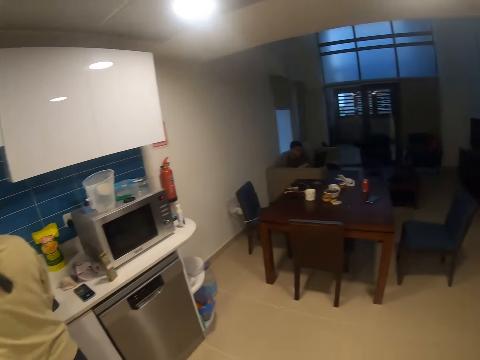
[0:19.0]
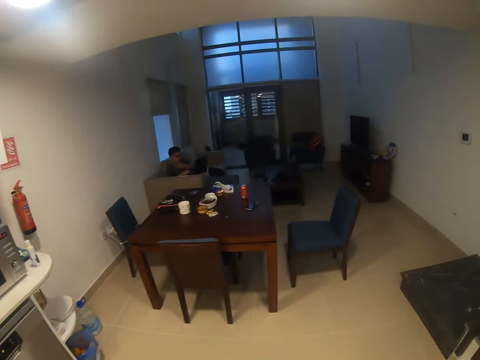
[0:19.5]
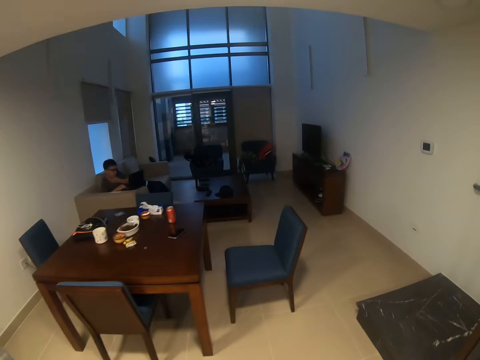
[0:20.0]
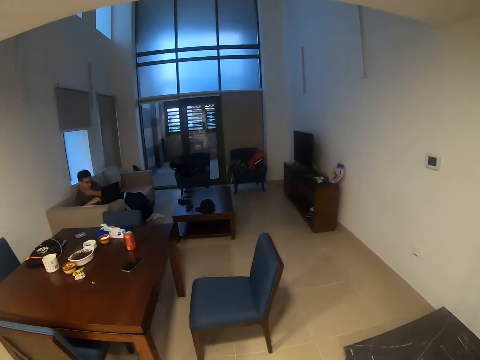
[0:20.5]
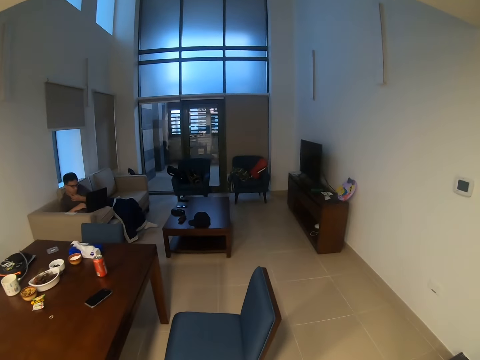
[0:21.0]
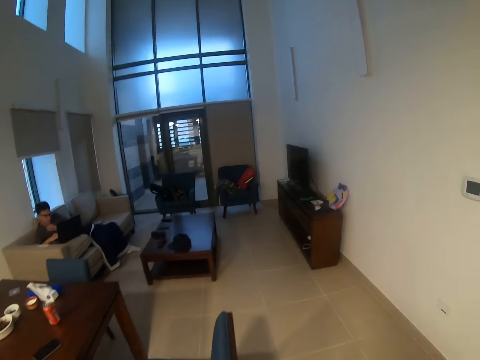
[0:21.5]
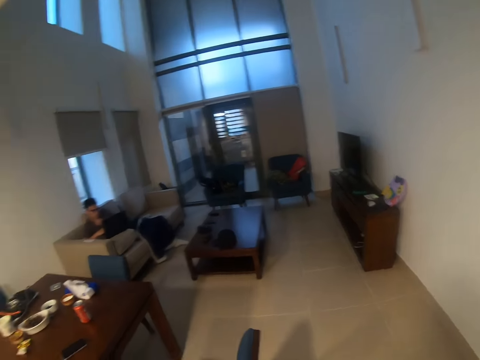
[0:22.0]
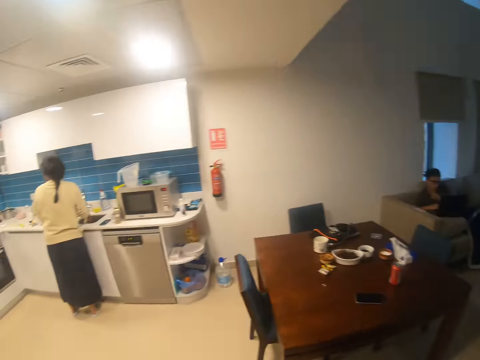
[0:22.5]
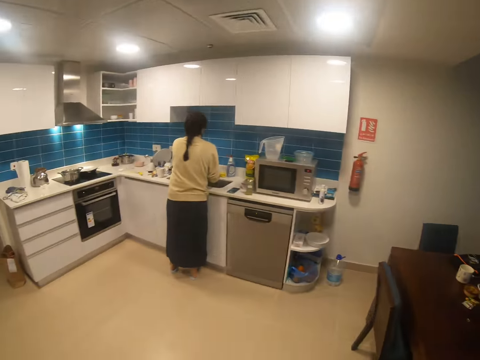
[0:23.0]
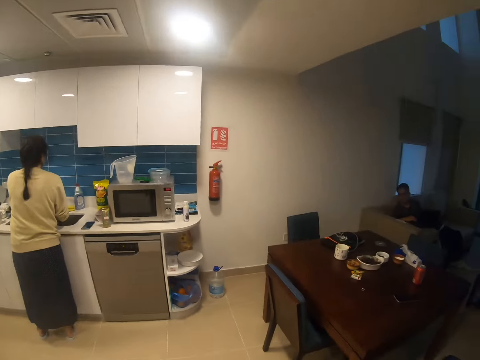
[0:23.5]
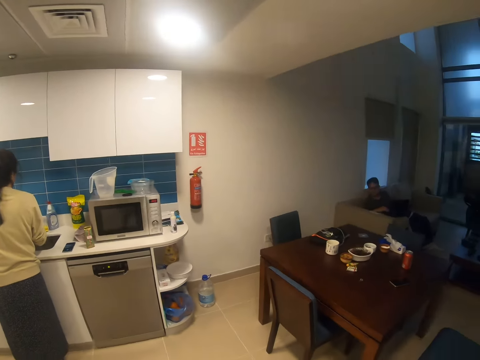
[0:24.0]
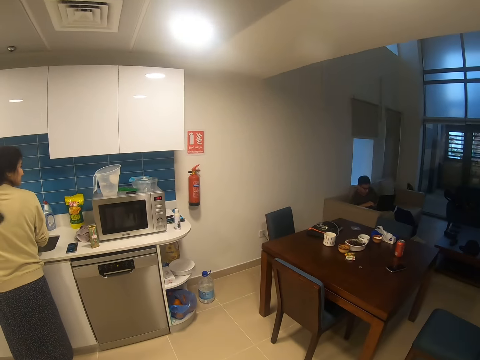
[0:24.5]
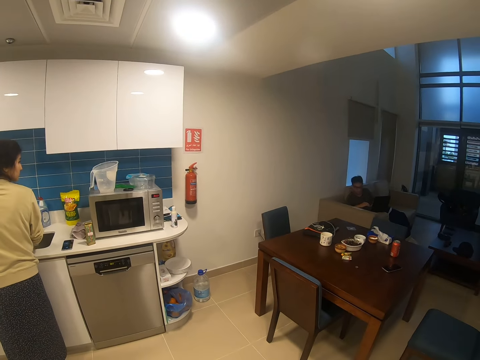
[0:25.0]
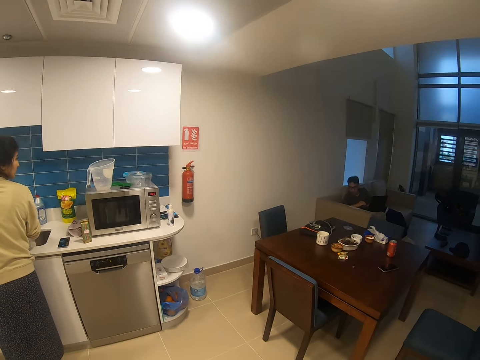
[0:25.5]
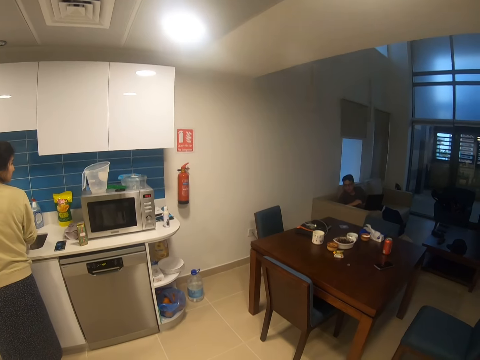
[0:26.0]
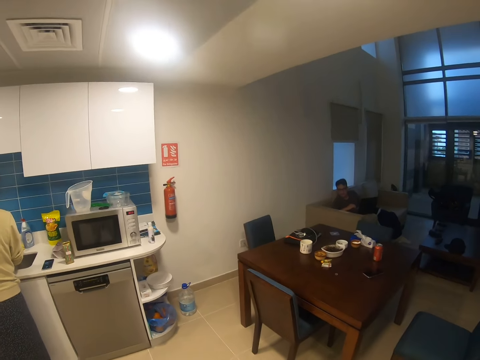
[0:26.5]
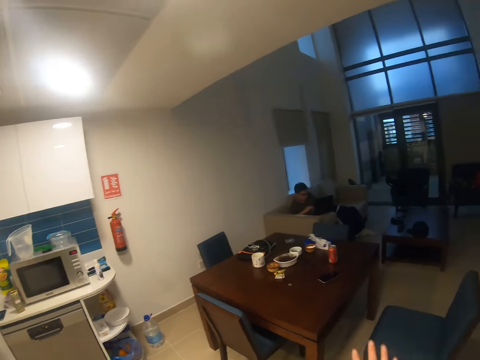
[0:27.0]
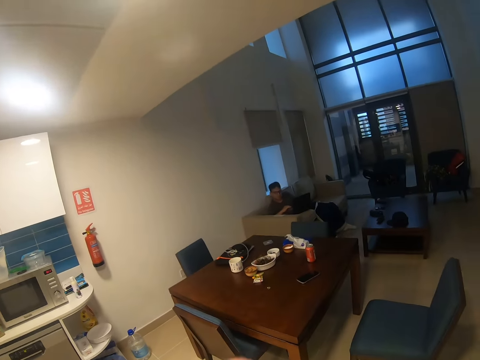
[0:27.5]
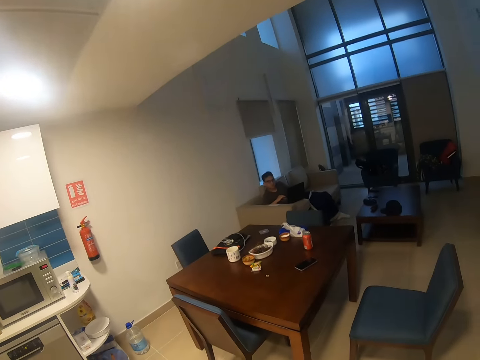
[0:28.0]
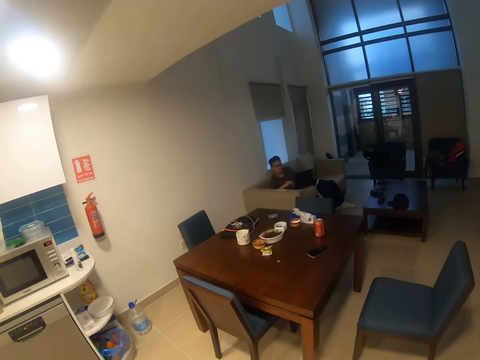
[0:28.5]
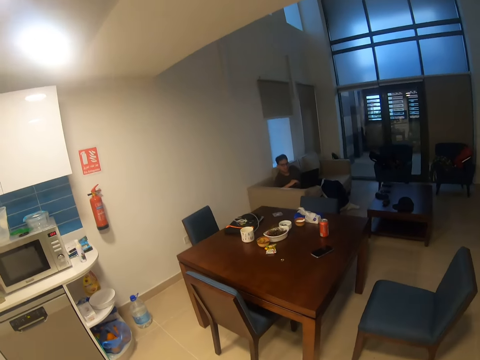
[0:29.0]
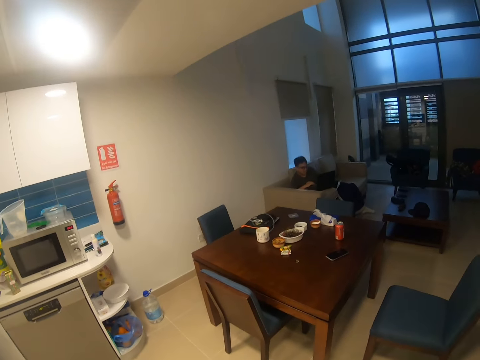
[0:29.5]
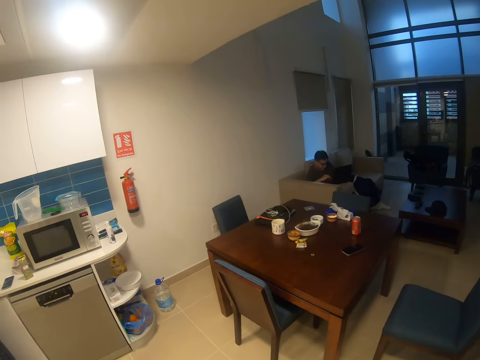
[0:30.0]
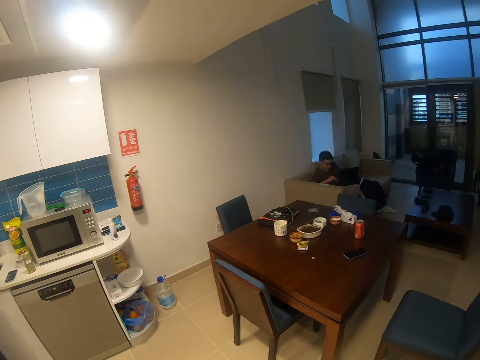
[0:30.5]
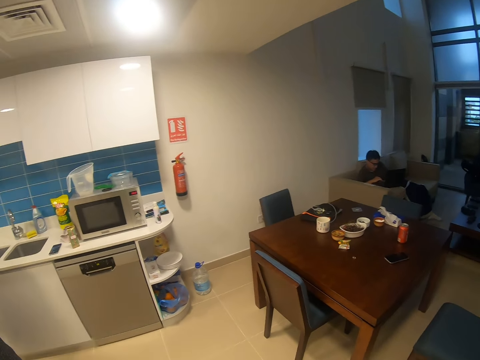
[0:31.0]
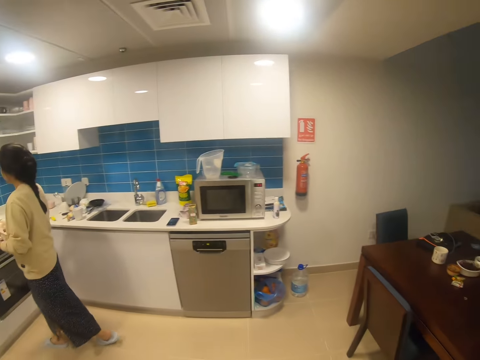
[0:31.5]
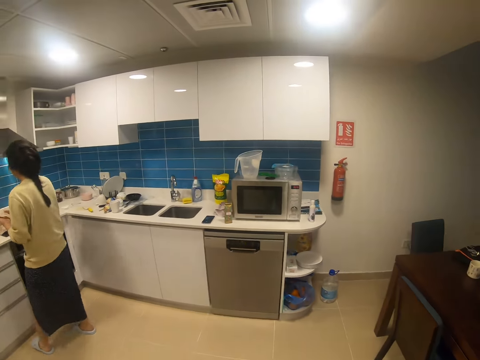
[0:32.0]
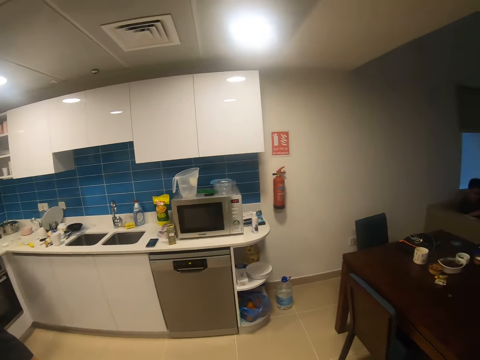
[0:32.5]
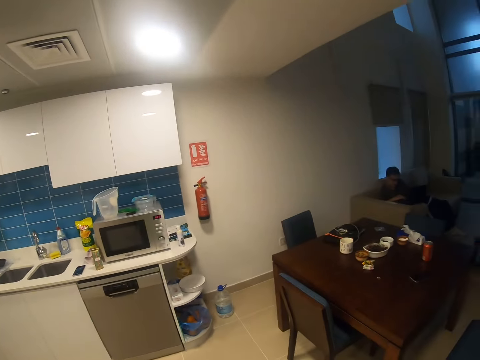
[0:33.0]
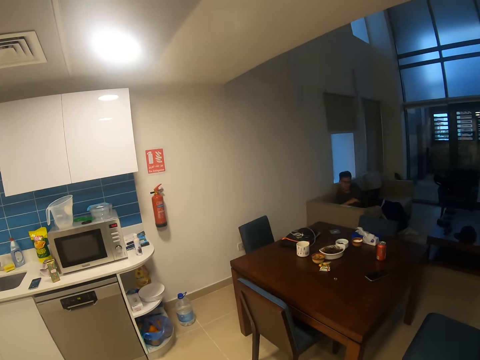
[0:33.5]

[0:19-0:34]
The camera wearer walks to the dining area. A person talks to the camera wearer. The person nods the head.

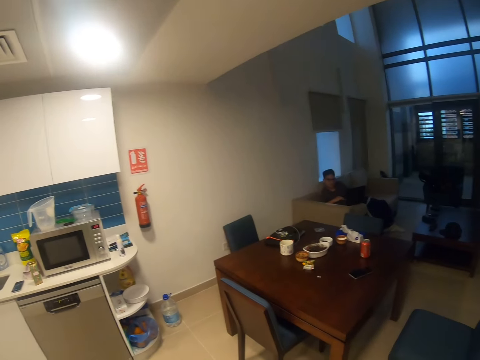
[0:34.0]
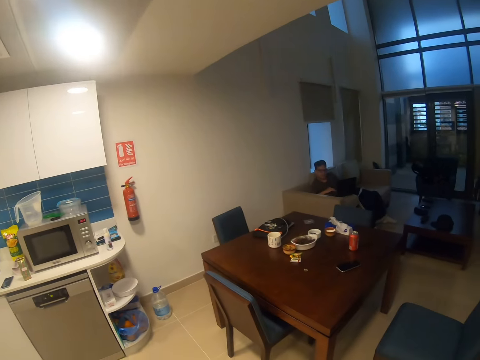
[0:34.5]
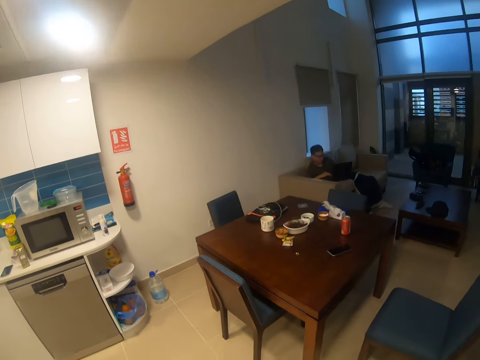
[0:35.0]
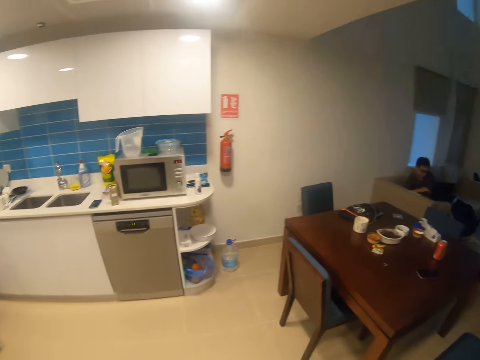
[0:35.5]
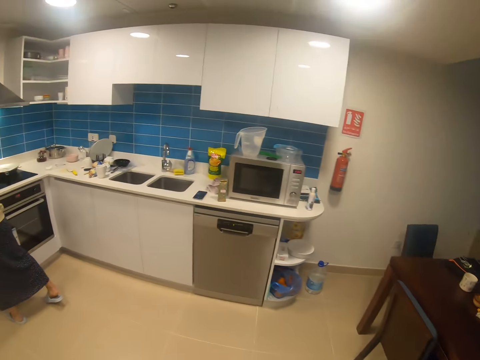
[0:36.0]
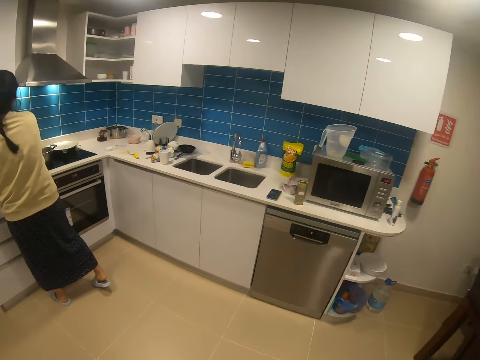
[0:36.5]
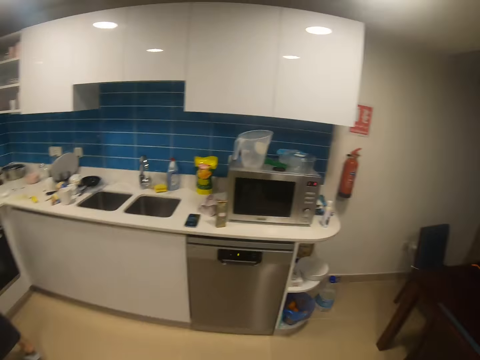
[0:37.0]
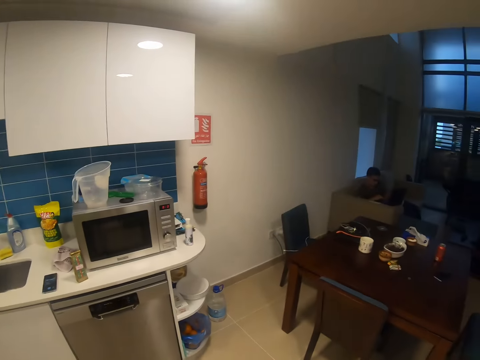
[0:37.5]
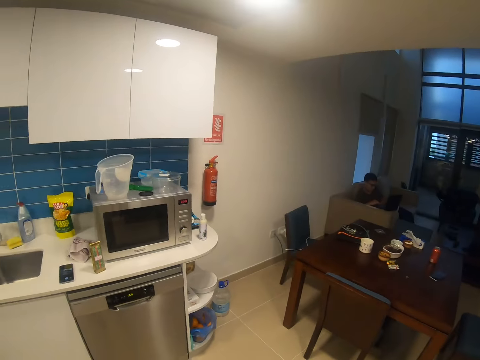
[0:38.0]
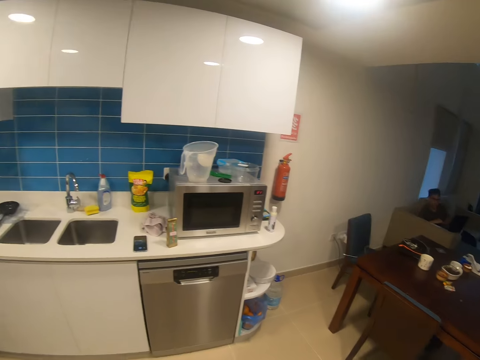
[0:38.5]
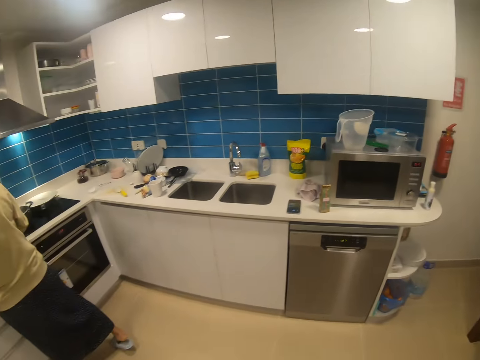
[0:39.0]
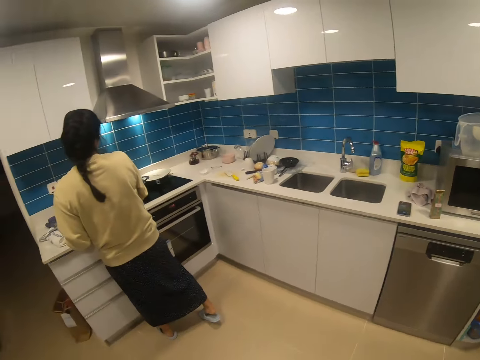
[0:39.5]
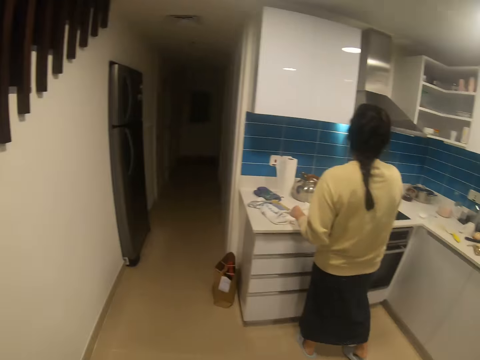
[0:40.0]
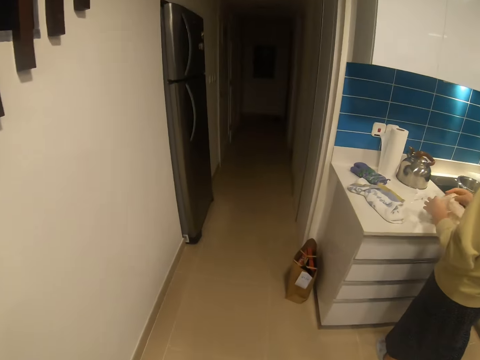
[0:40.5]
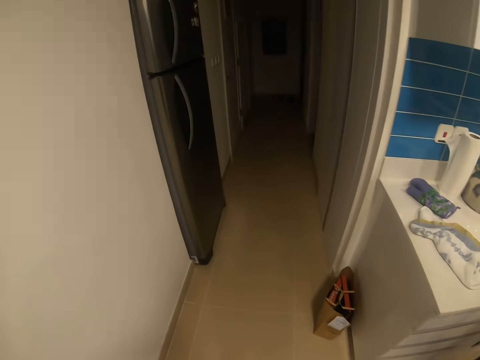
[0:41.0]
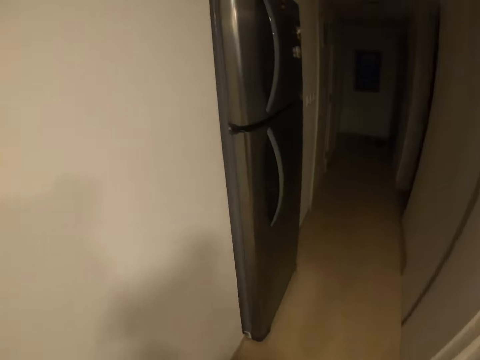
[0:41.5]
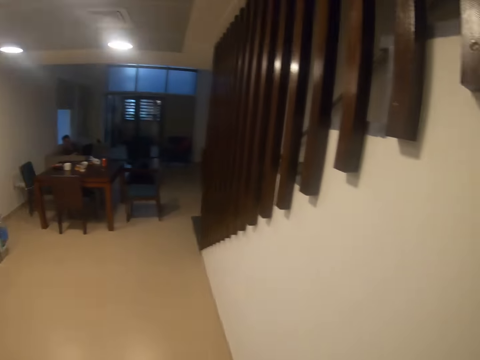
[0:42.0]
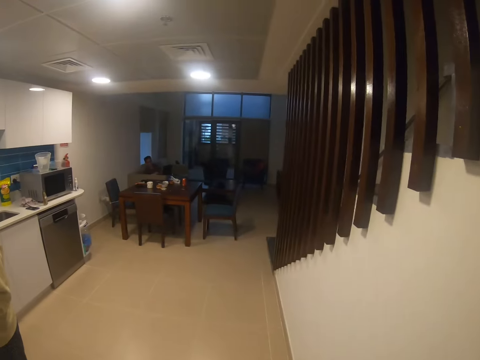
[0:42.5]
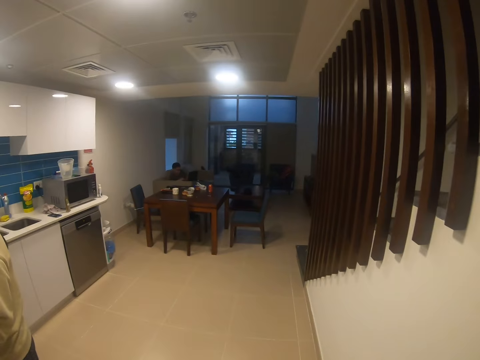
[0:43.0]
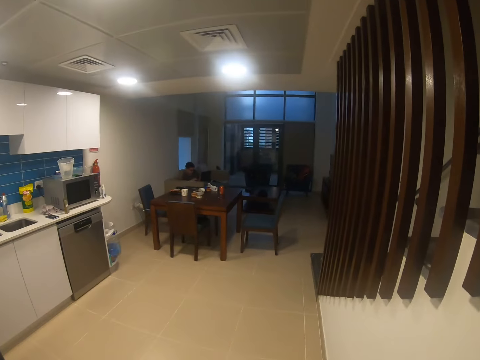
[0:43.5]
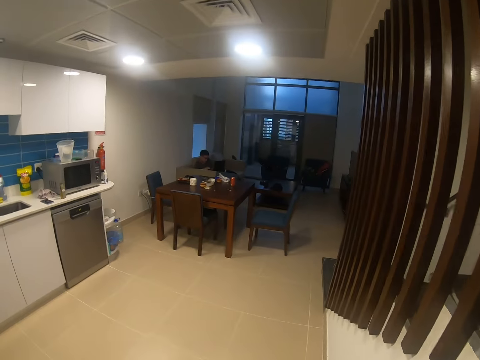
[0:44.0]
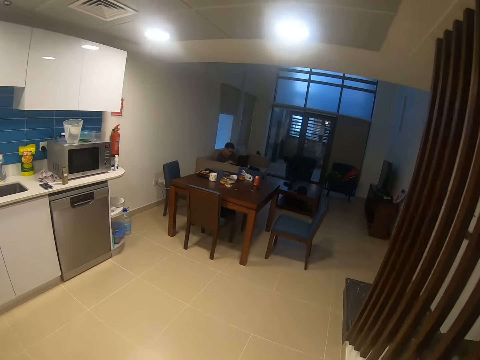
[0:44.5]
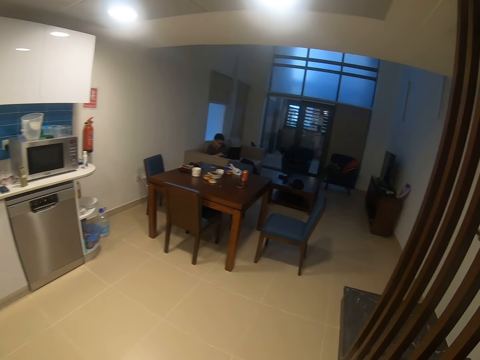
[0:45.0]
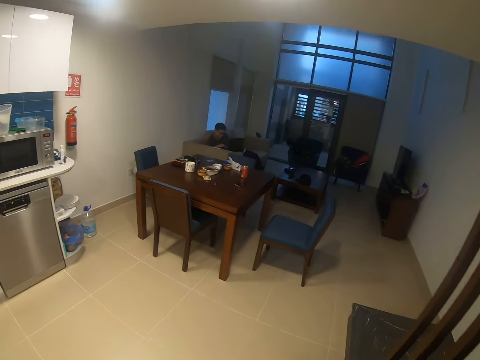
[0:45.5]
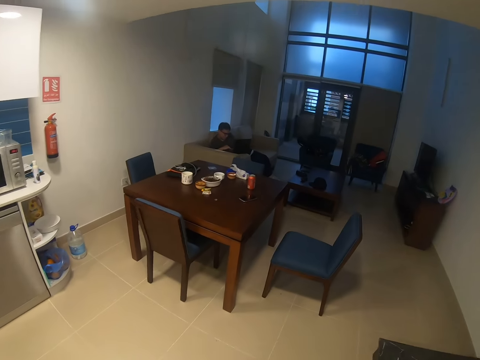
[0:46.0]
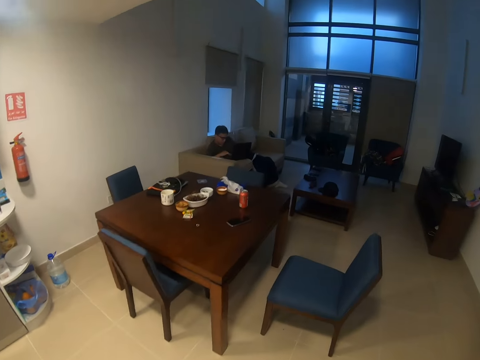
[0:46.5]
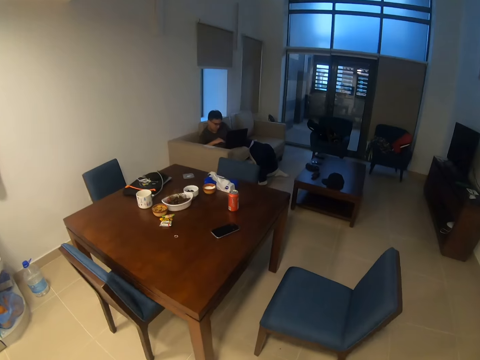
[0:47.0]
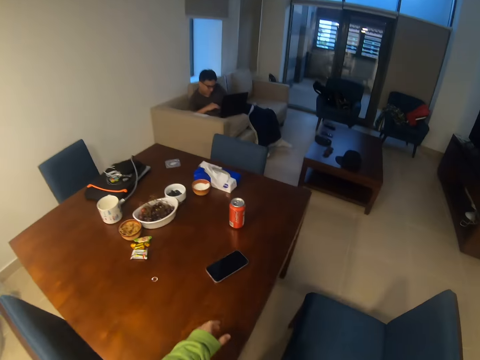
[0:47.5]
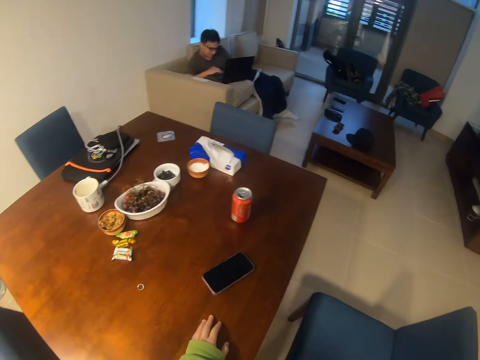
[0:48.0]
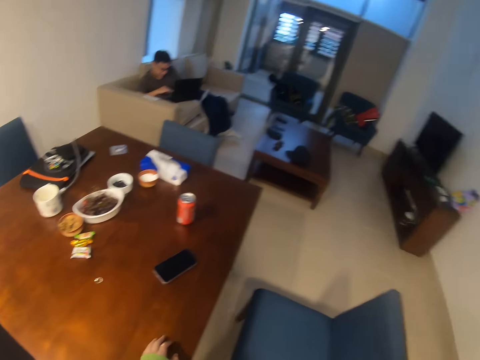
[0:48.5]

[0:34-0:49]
The camera wearer touches the table.
